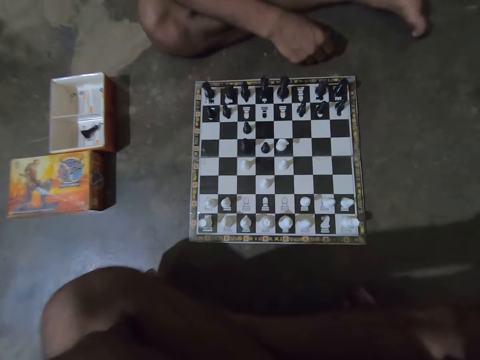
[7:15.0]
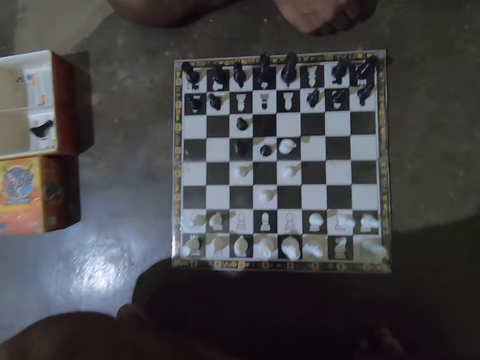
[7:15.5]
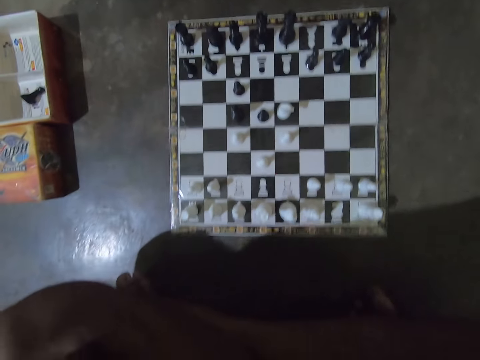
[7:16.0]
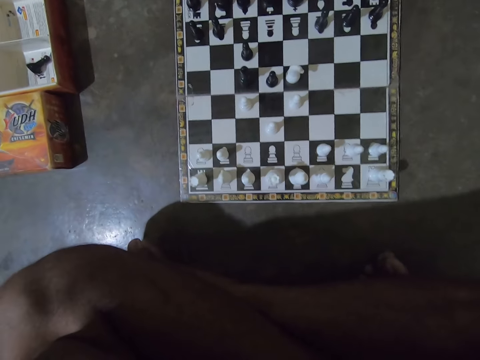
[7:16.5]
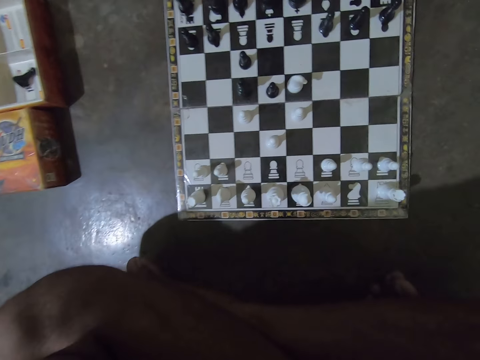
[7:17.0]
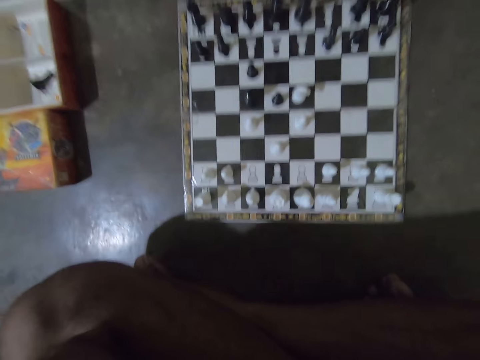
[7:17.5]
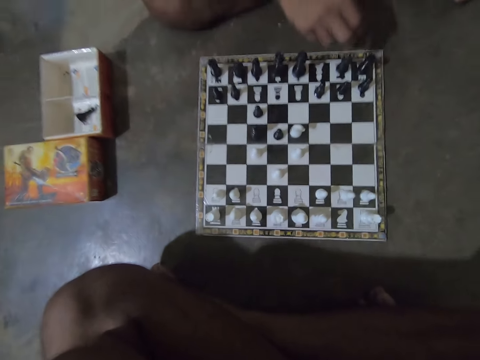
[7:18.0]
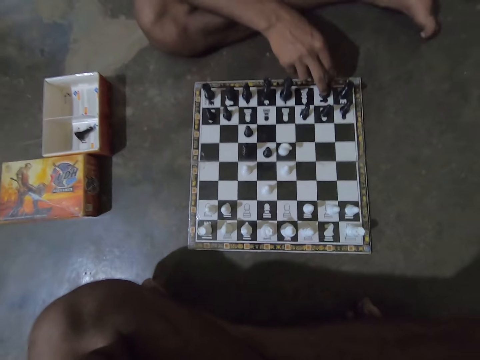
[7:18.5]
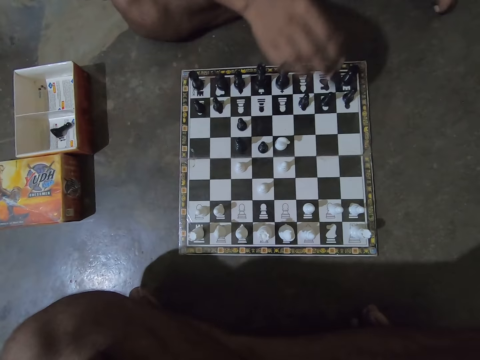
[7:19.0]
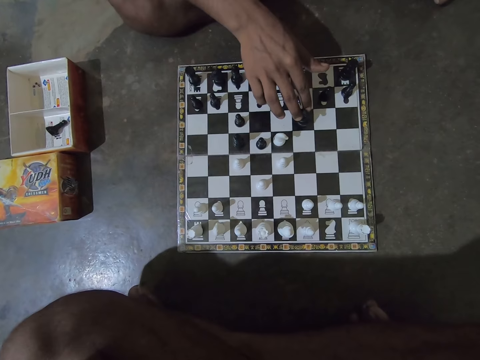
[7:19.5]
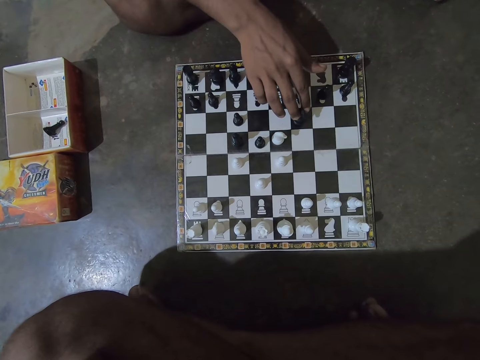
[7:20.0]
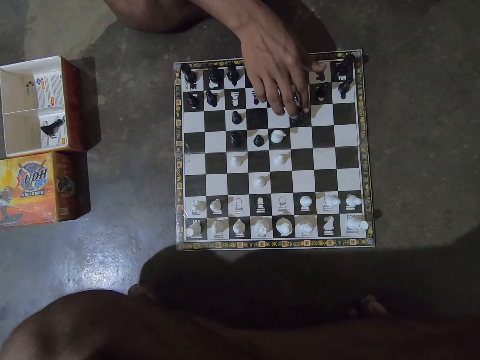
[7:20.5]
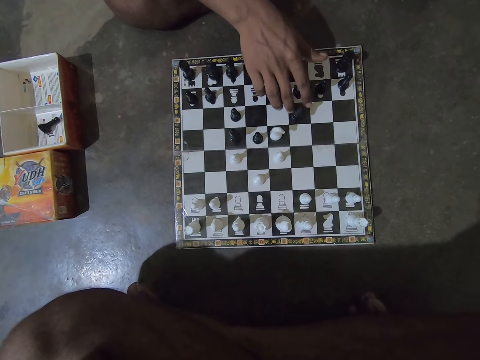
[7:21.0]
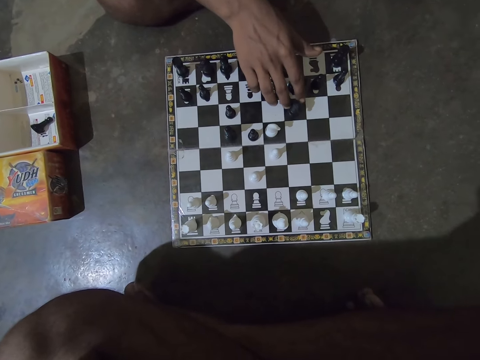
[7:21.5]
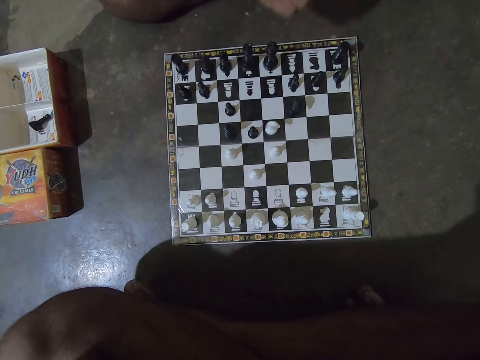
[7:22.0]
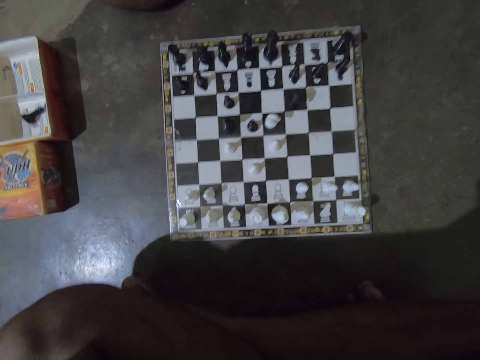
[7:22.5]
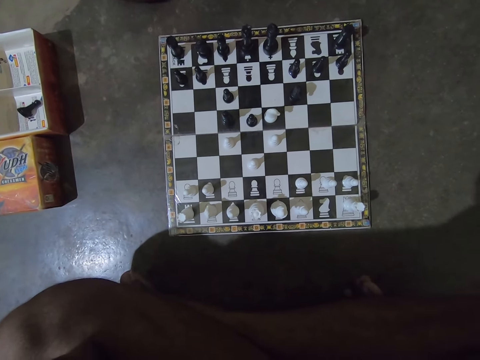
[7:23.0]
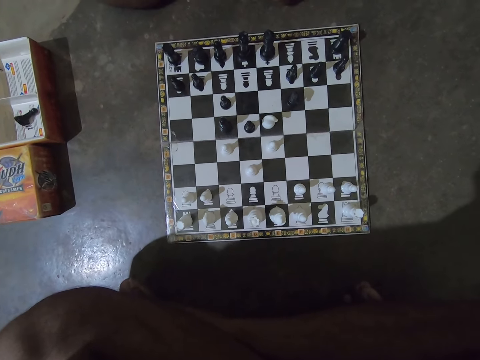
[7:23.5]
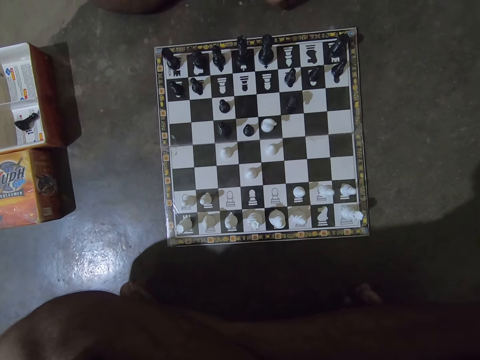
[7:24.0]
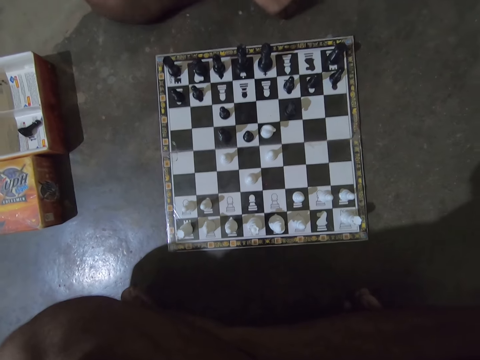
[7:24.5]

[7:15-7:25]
The camera wearer touches his face with both hands. A man plays a chess piece on the chessboard with his right hand.

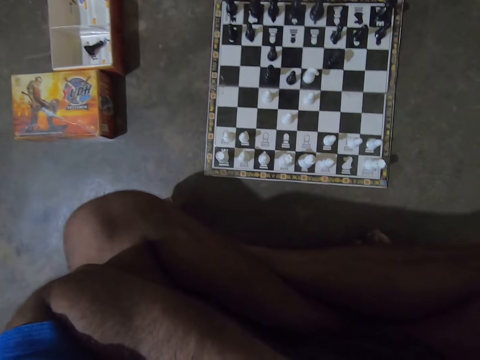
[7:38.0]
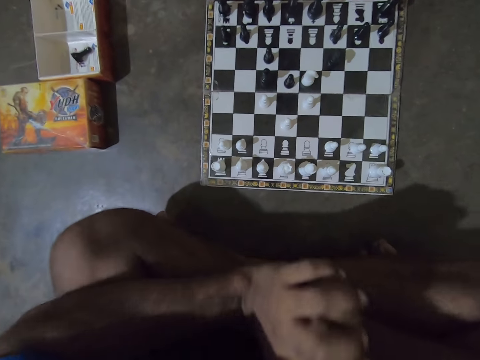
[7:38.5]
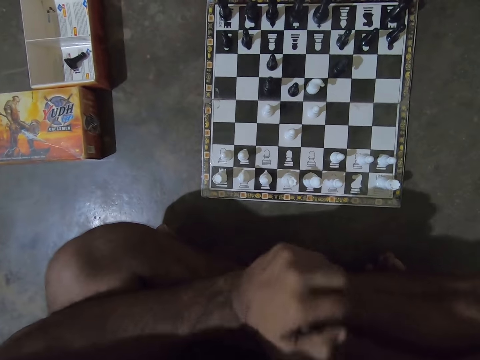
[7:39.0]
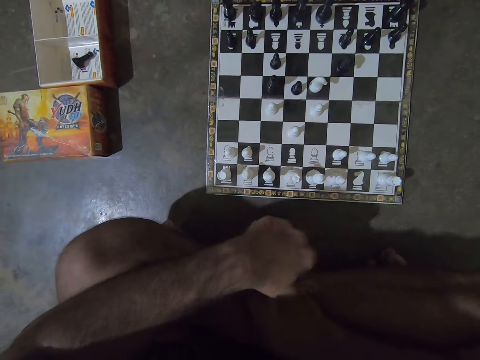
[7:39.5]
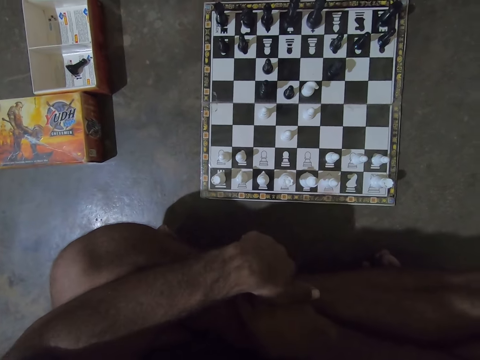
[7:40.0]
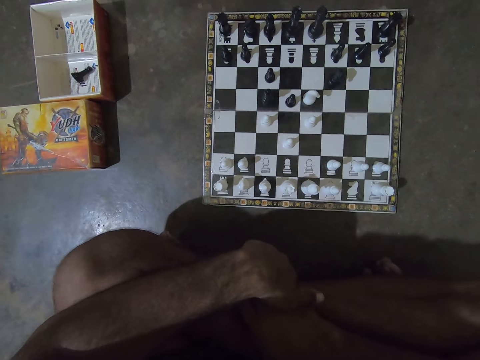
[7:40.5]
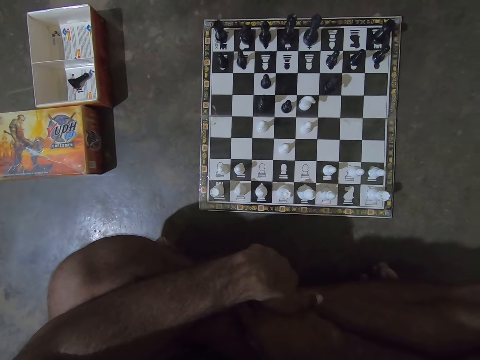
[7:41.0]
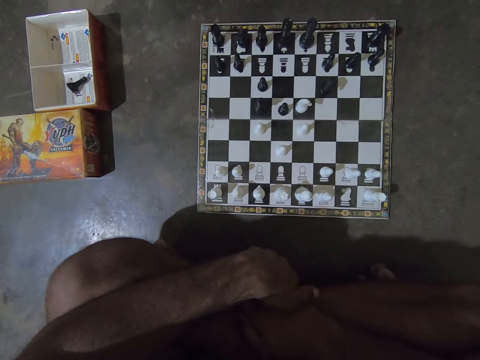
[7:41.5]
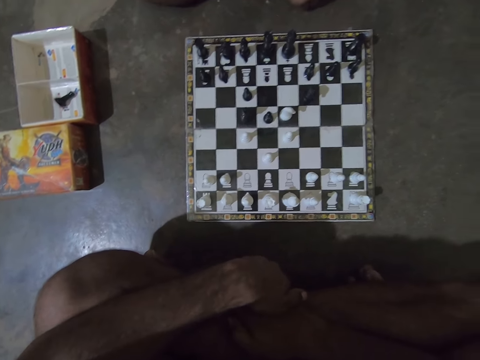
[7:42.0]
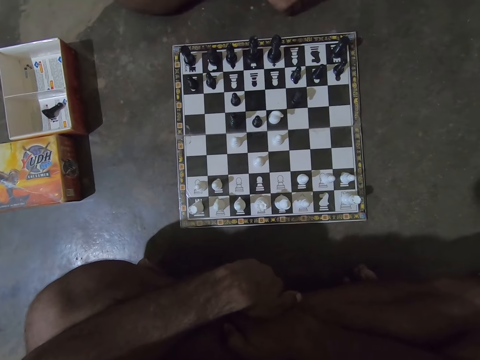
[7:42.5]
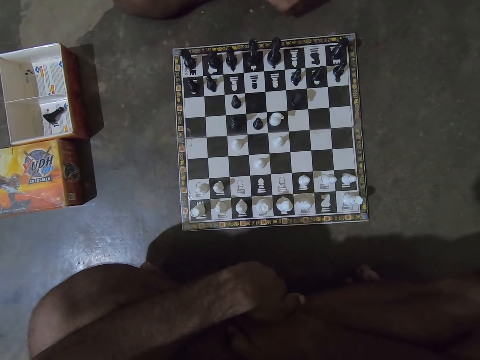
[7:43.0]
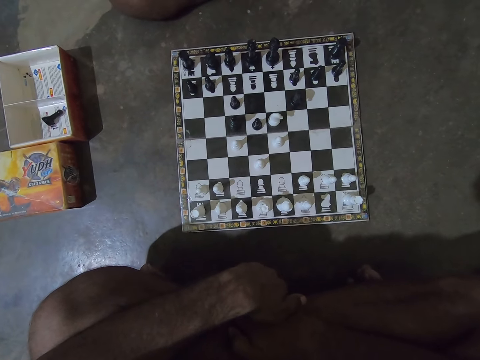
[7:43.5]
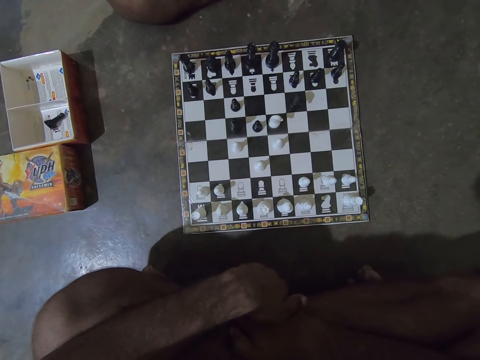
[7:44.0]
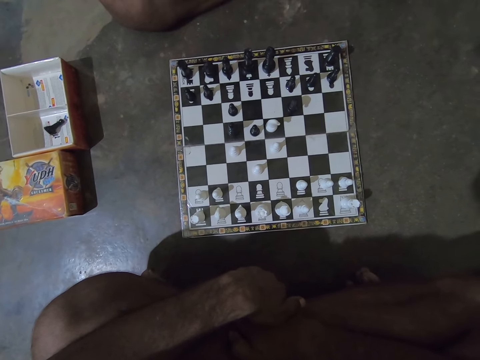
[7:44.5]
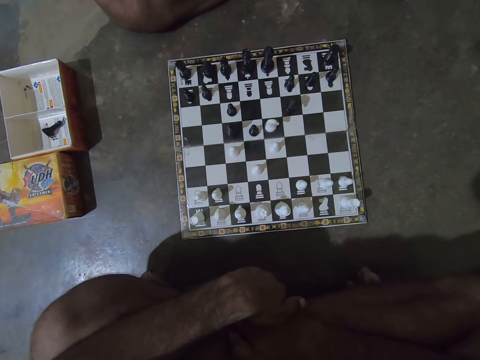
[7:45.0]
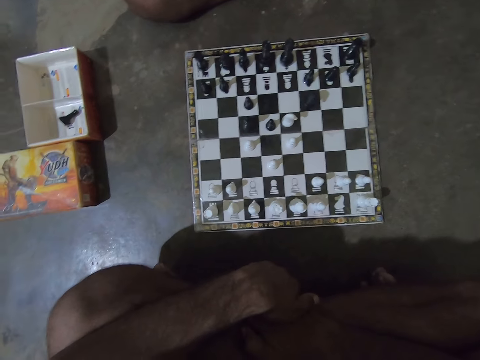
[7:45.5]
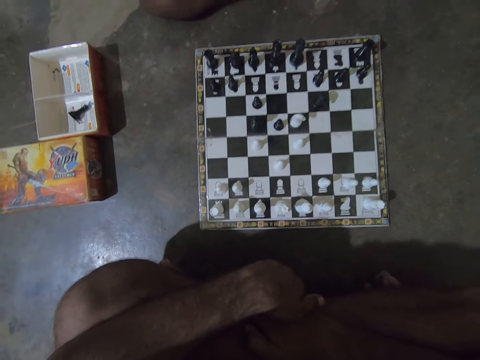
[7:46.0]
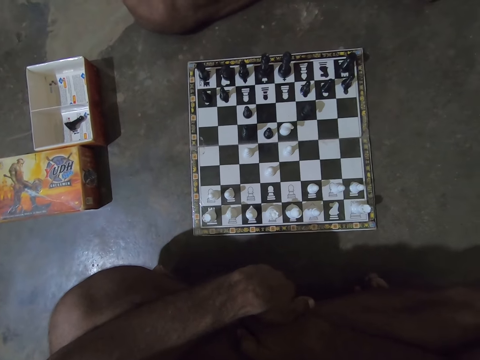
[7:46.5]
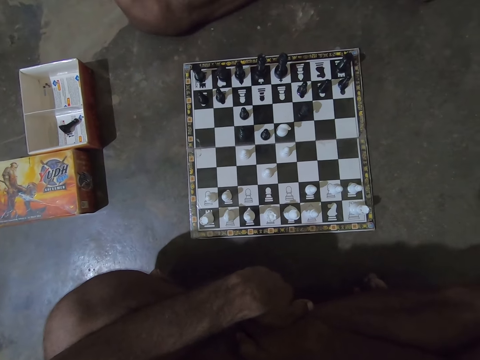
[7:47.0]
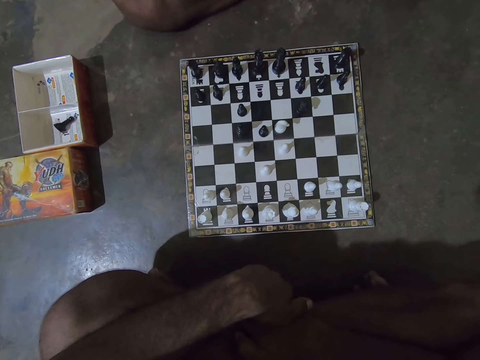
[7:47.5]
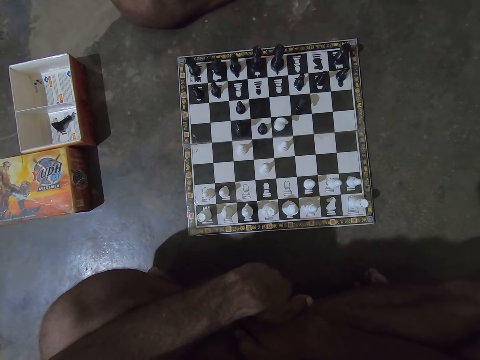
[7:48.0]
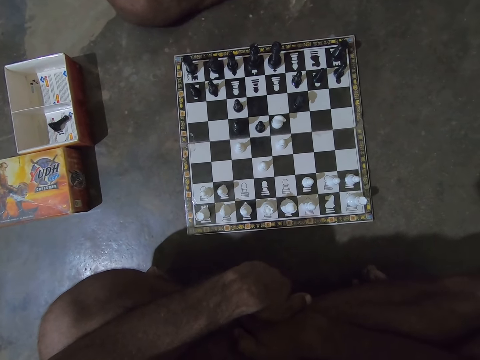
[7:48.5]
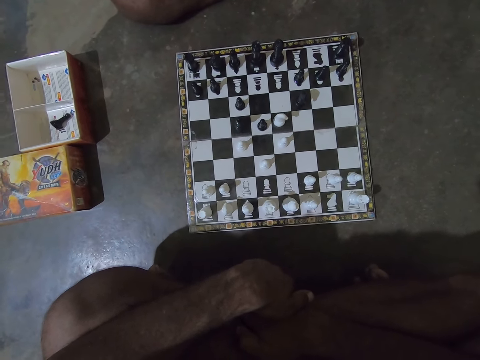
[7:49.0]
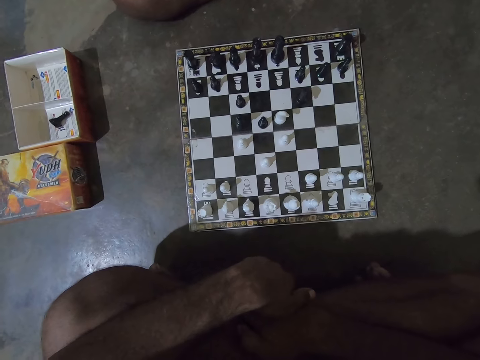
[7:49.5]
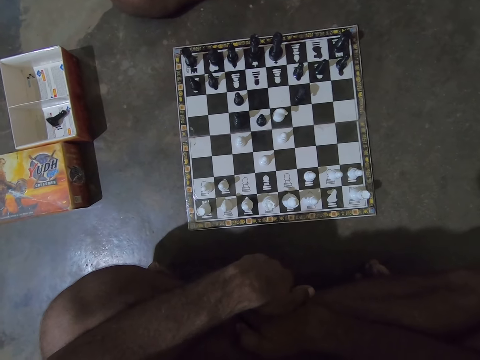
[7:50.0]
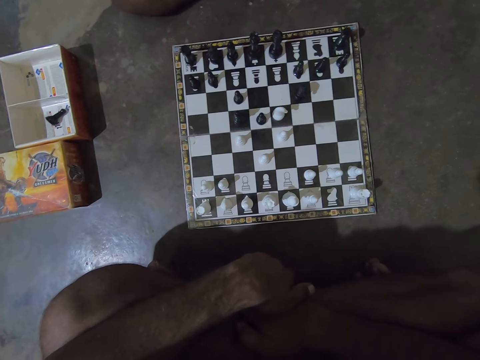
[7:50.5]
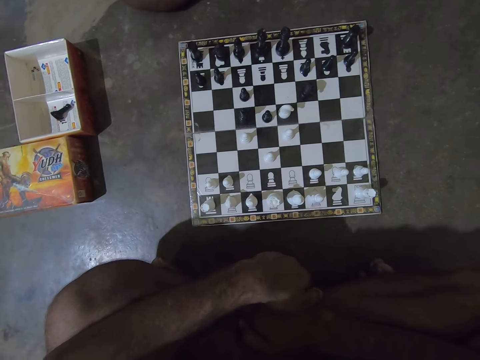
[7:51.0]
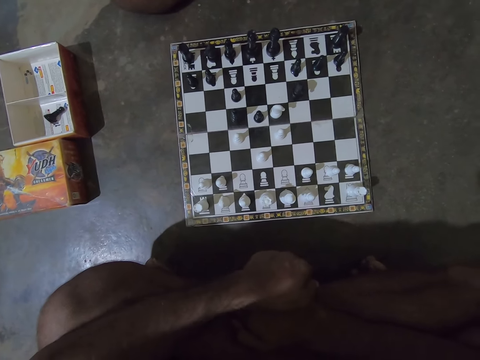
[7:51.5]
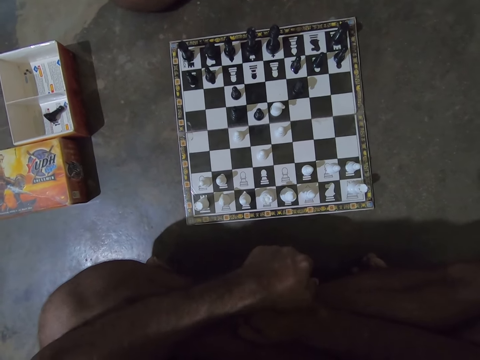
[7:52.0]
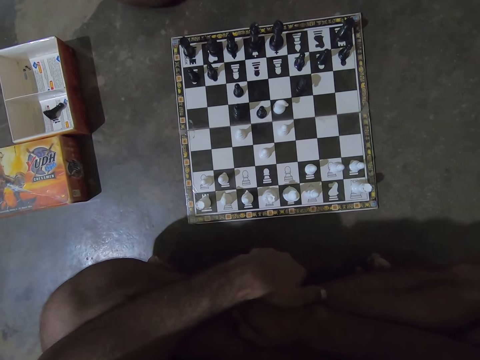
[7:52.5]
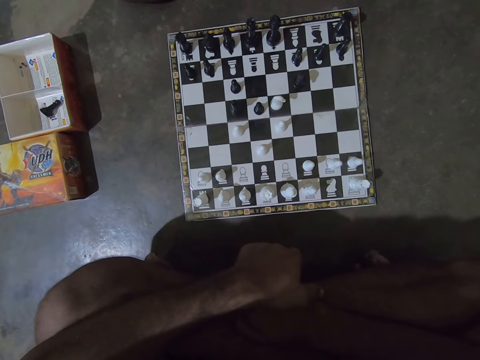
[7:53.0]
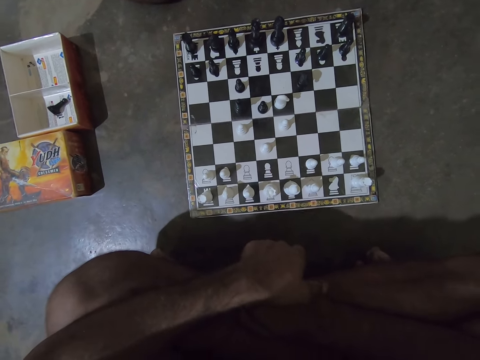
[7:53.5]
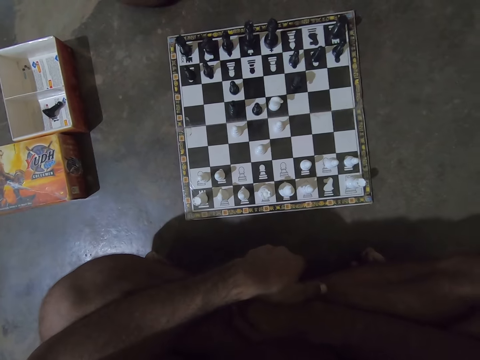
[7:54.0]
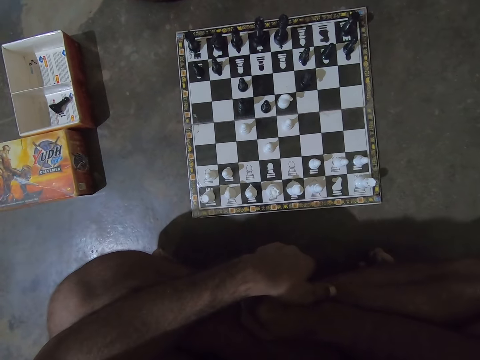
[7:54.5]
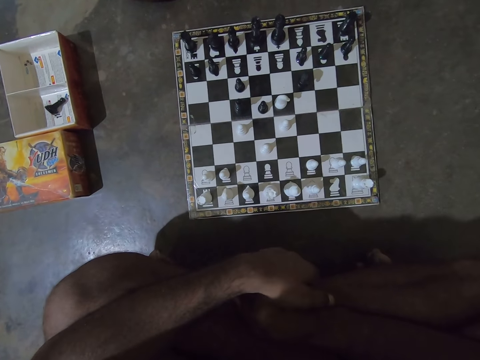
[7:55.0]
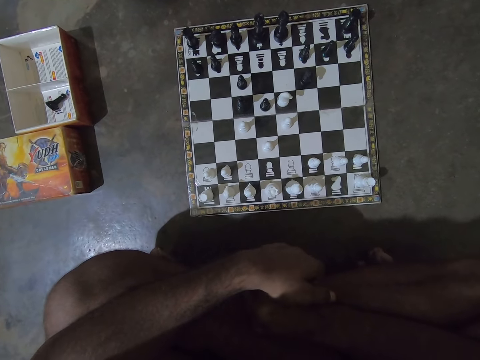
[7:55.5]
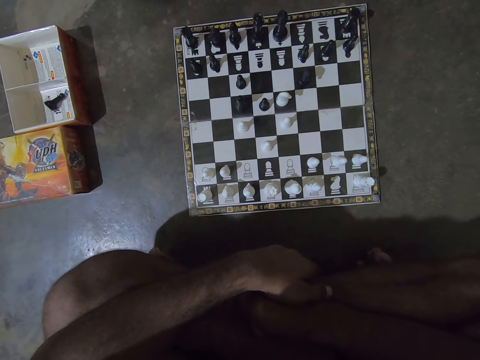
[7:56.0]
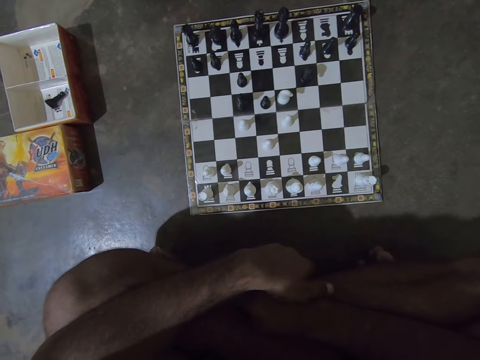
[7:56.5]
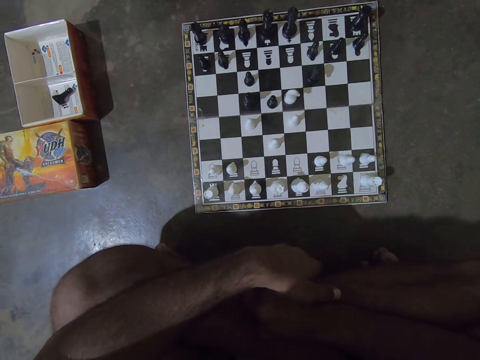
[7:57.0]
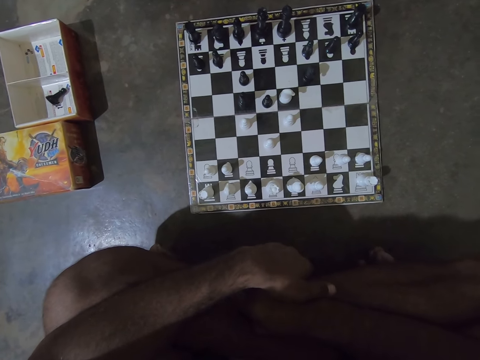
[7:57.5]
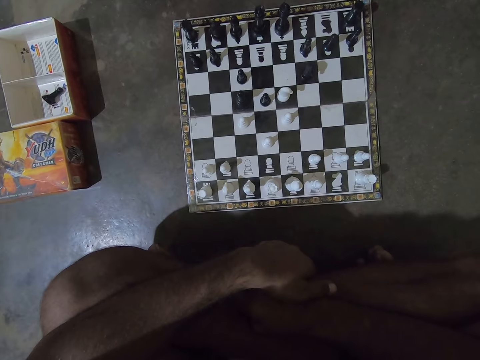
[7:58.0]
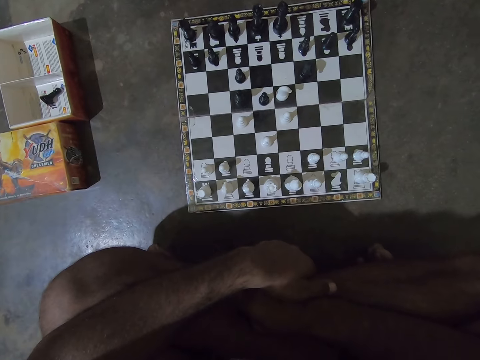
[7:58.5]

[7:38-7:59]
The camera wearer holds his left with his left hand. He scratches his leg with his left hand.
